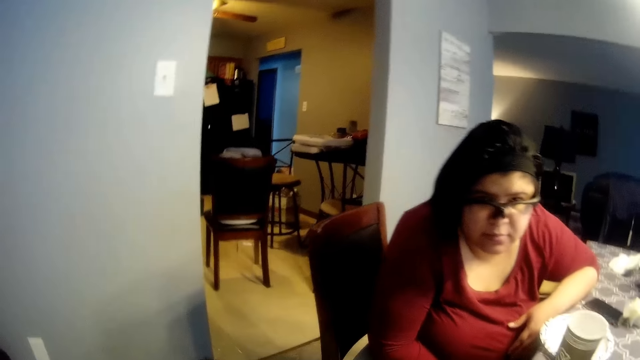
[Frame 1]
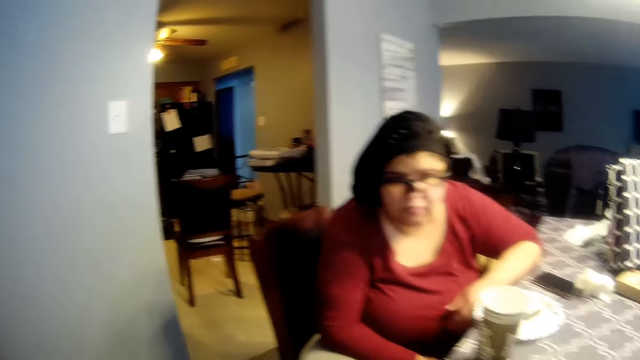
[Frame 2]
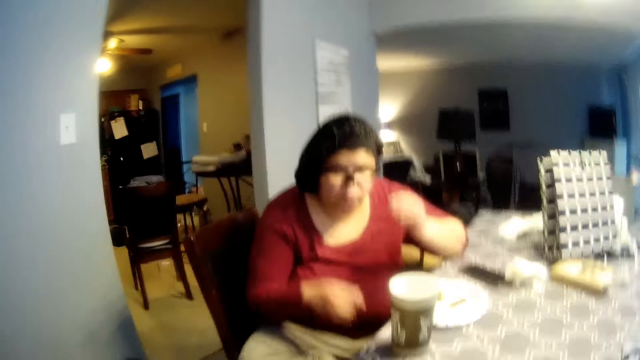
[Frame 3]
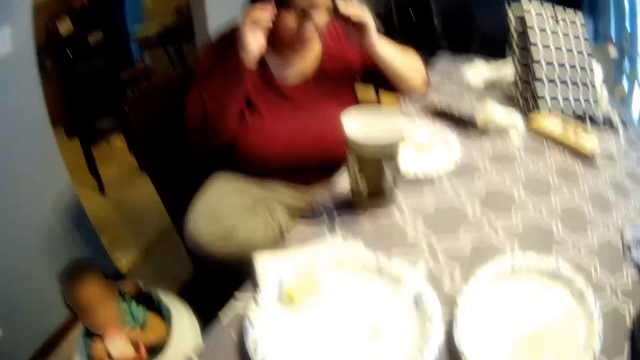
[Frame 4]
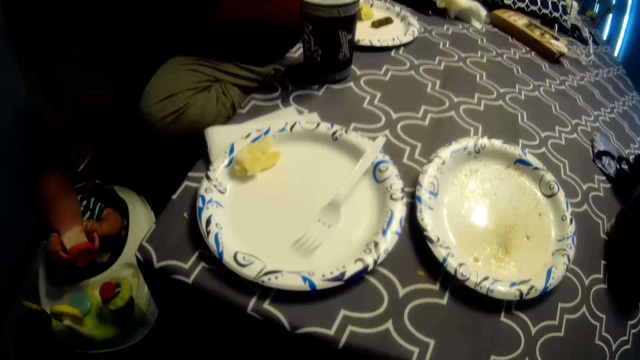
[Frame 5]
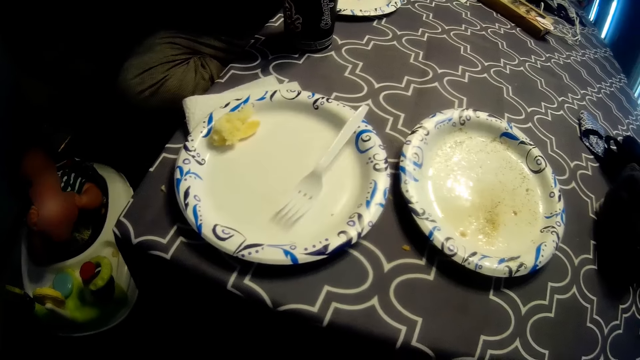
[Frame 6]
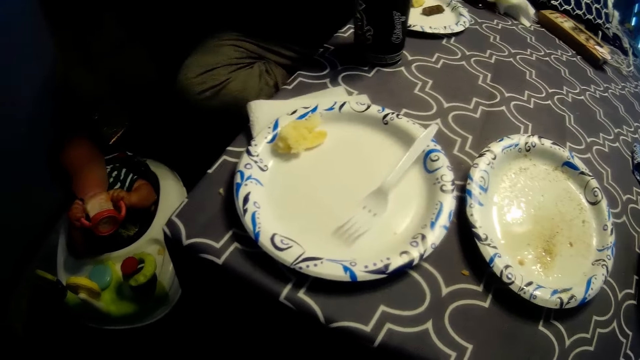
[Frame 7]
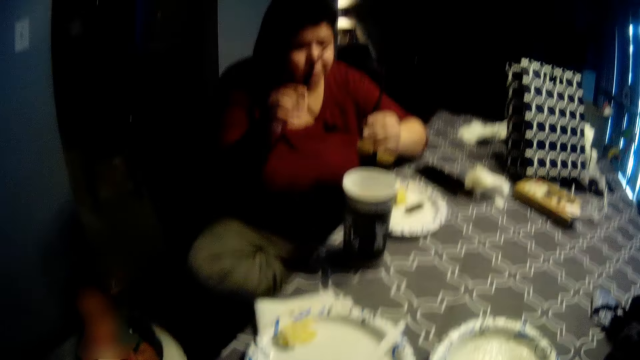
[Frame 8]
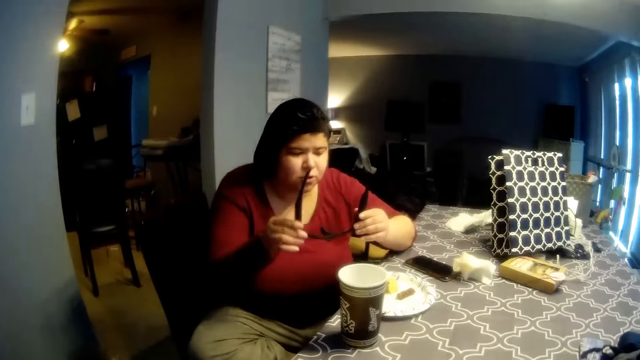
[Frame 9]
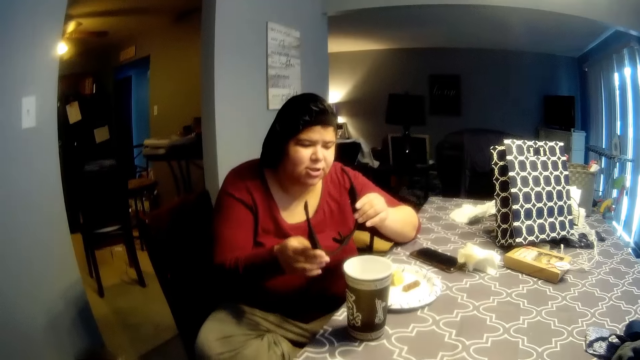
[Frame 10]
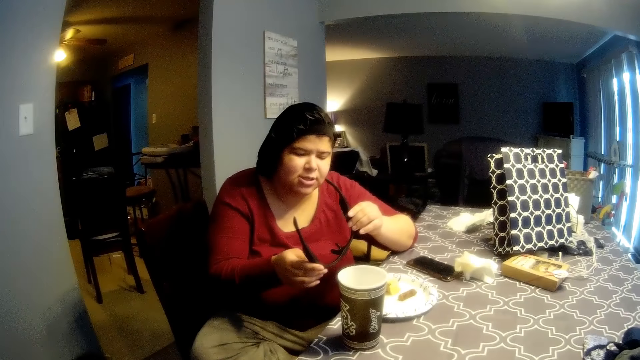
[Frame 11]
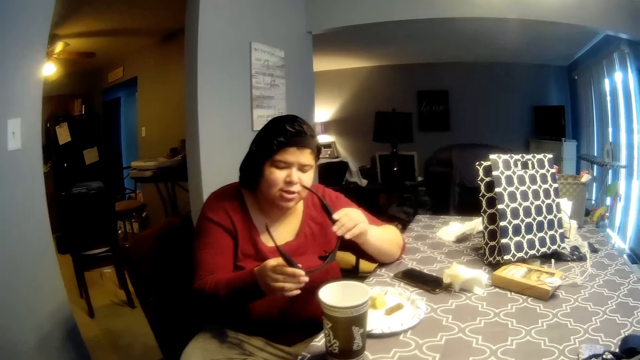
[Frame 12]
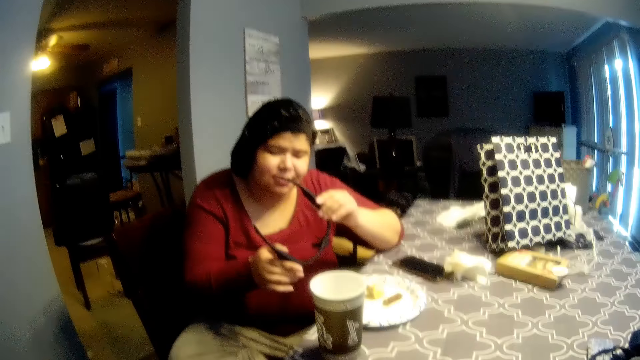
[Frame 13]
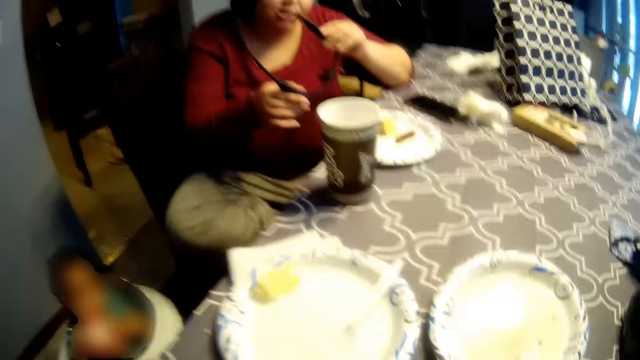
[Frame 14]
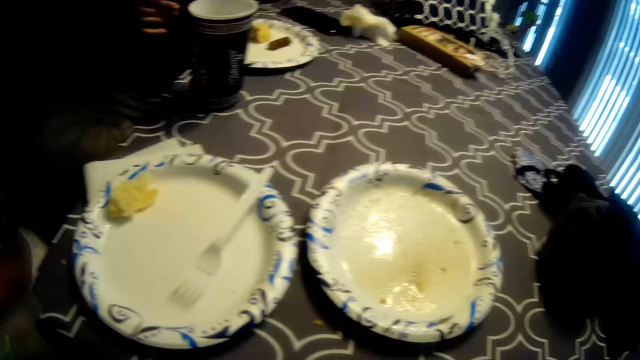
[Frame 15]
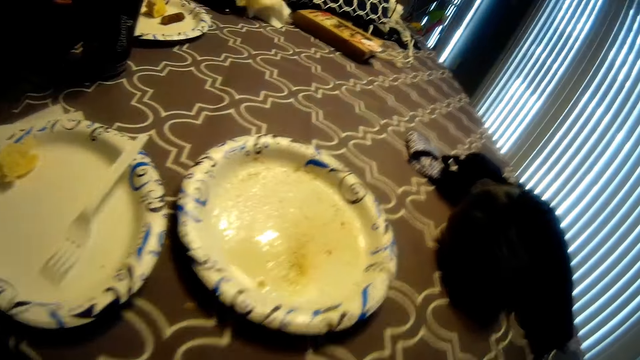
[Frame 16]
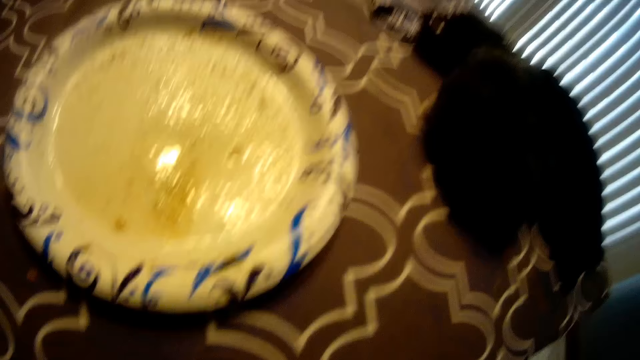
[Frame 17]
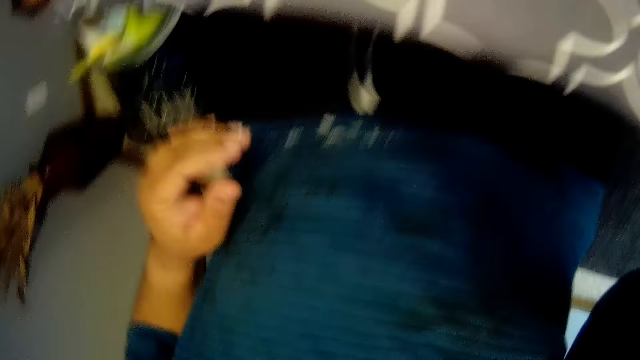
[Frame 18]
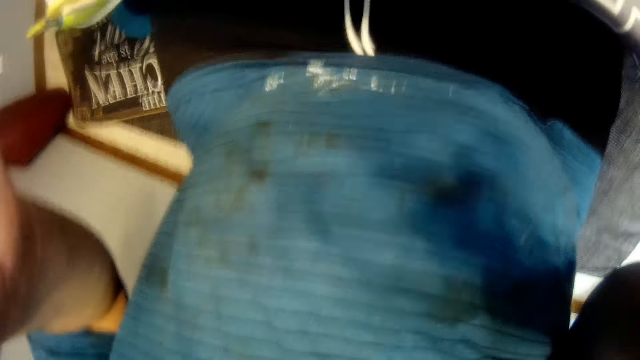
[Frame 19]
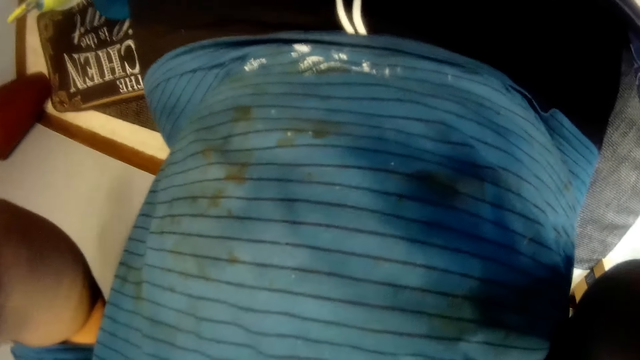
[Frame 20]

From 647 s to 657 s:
A woman adjusts her camera with her hands. The camera wearer looks at the plates on a table. The woman holds her camera with her hands and examines glasses on her hands. The camera wearer looks at the plates on the table.
